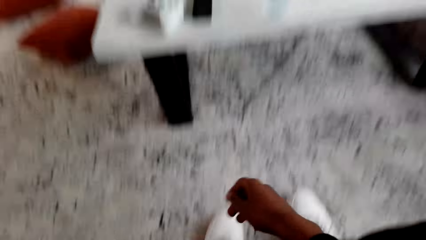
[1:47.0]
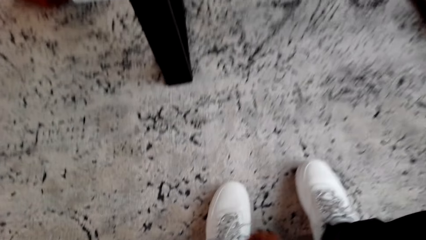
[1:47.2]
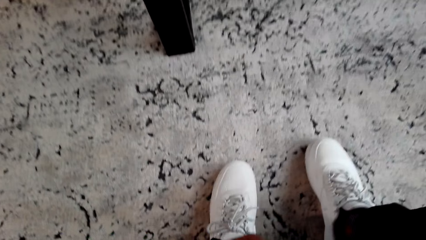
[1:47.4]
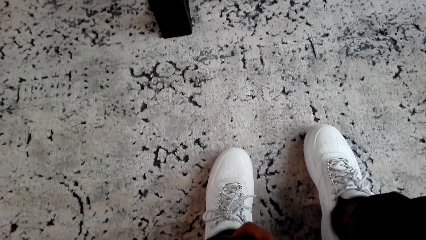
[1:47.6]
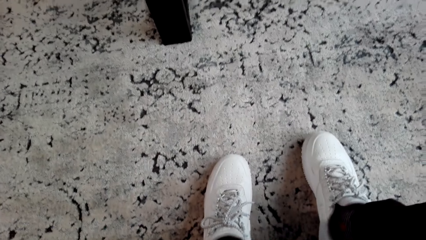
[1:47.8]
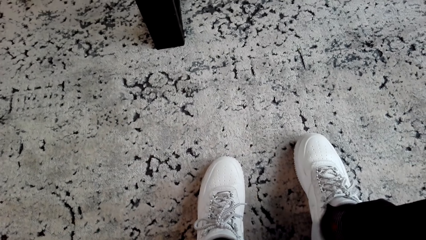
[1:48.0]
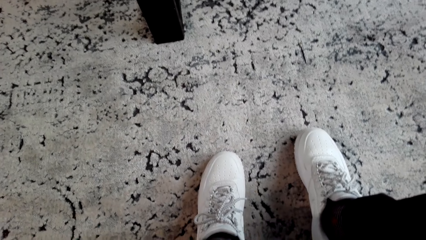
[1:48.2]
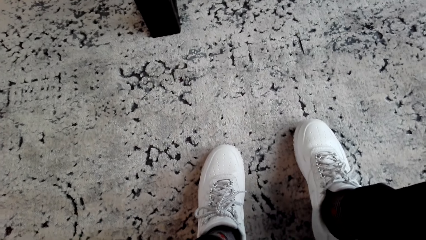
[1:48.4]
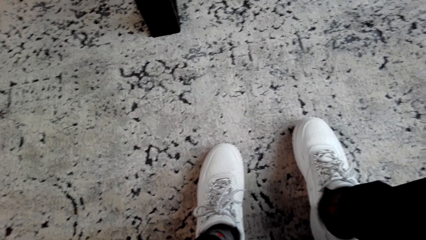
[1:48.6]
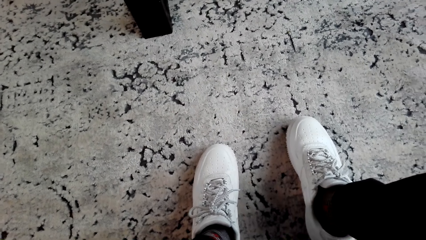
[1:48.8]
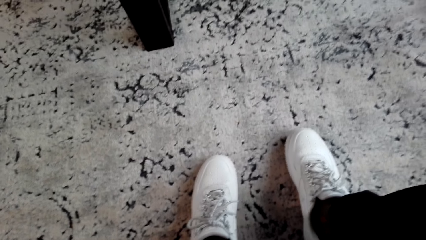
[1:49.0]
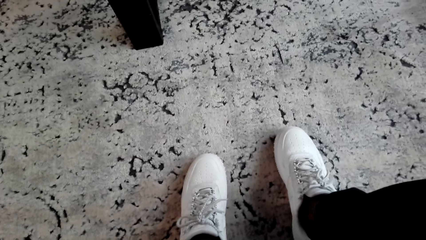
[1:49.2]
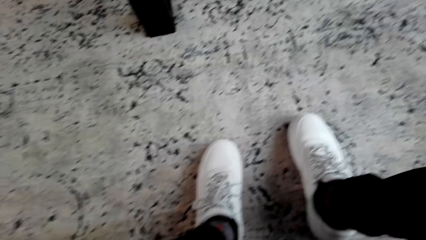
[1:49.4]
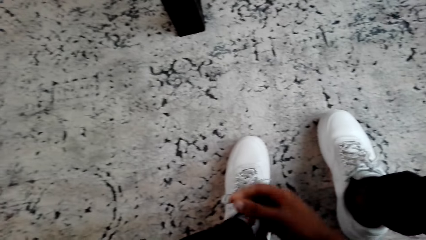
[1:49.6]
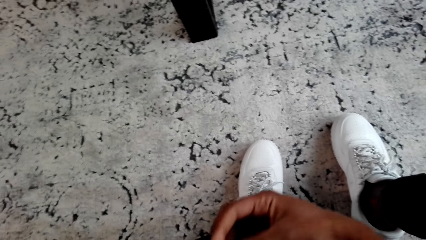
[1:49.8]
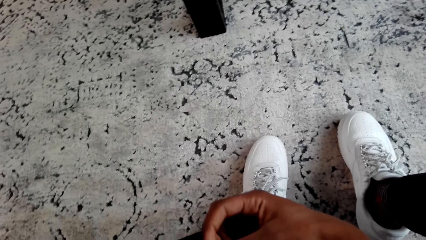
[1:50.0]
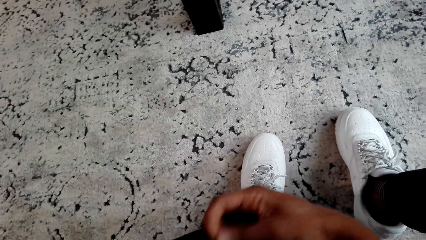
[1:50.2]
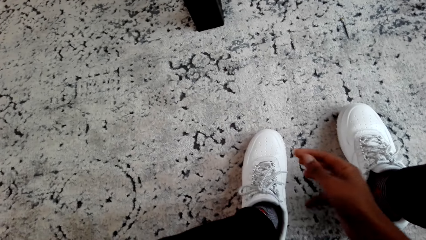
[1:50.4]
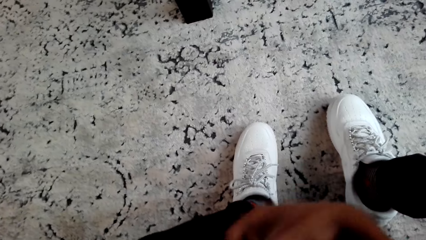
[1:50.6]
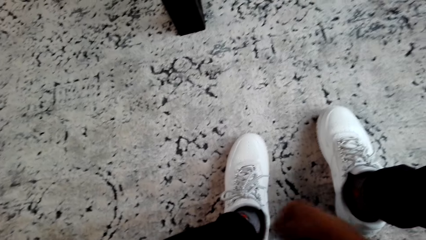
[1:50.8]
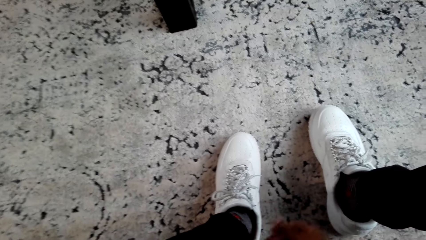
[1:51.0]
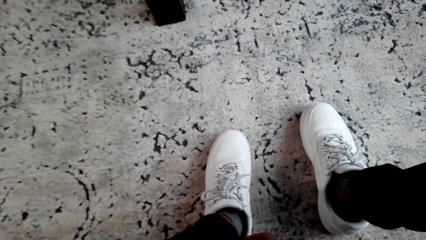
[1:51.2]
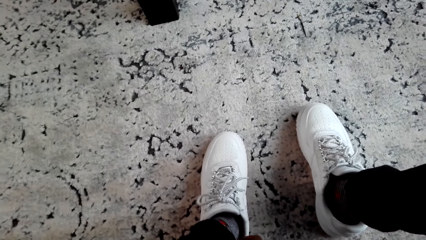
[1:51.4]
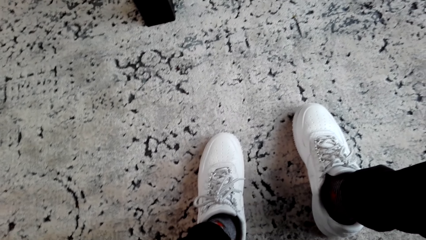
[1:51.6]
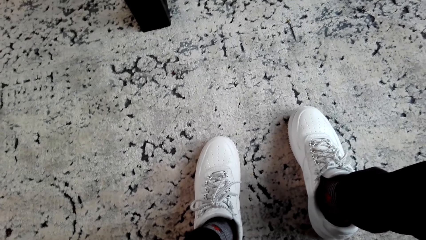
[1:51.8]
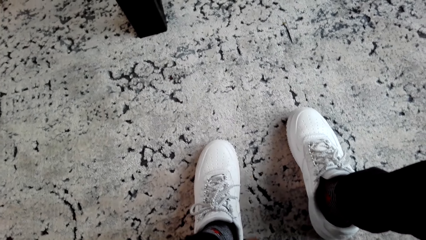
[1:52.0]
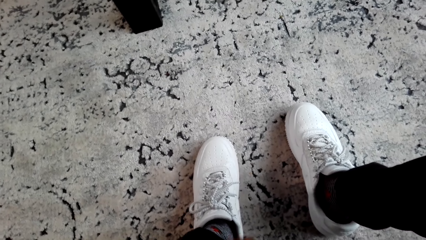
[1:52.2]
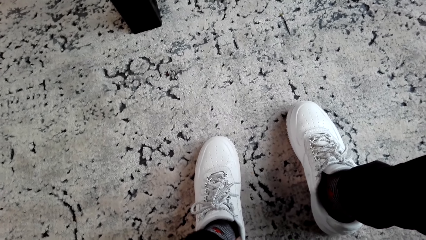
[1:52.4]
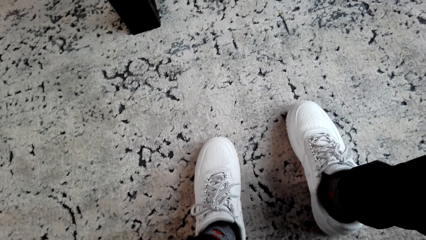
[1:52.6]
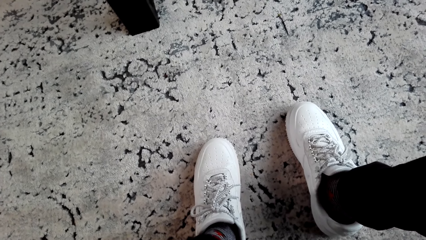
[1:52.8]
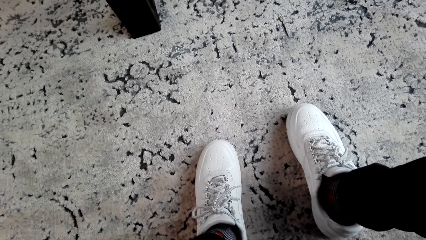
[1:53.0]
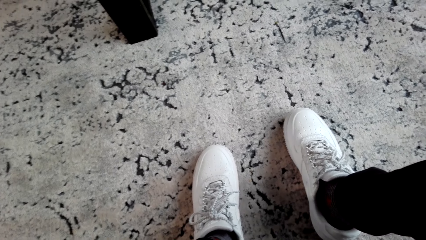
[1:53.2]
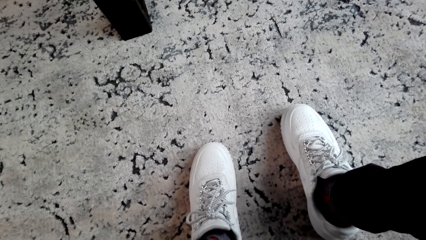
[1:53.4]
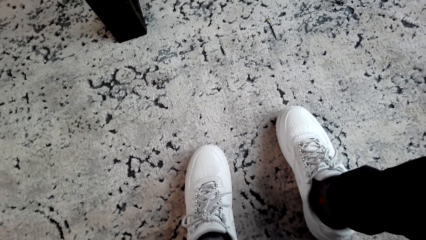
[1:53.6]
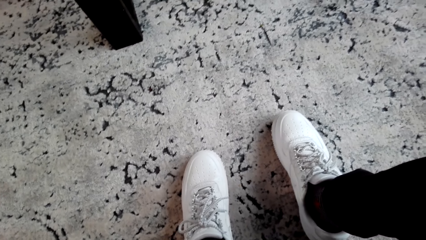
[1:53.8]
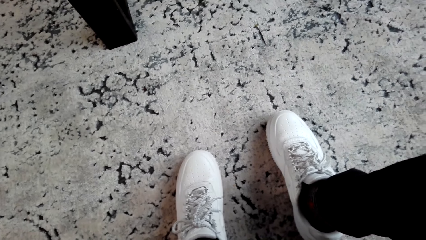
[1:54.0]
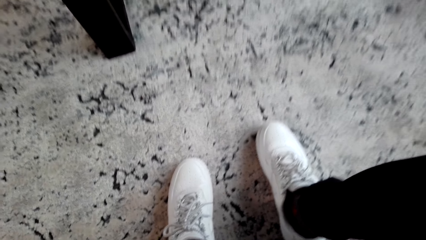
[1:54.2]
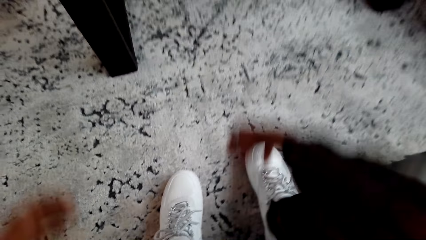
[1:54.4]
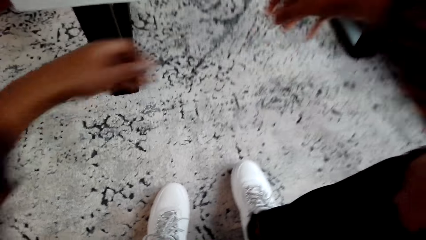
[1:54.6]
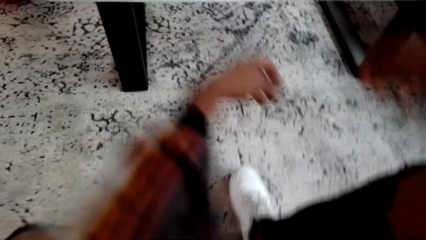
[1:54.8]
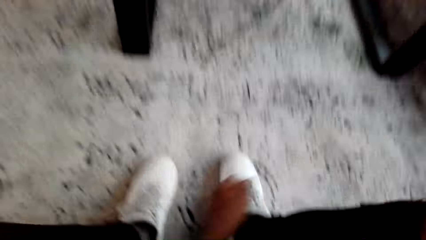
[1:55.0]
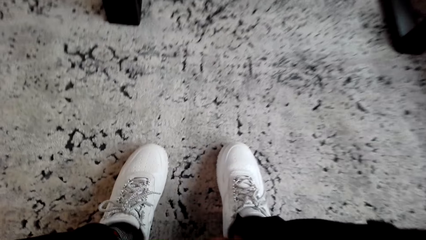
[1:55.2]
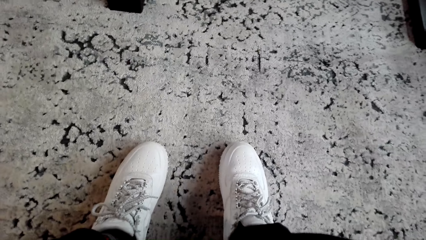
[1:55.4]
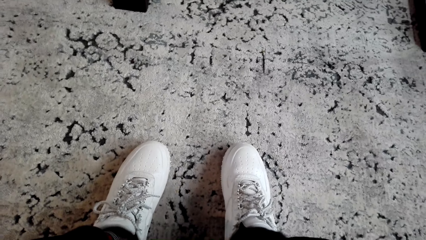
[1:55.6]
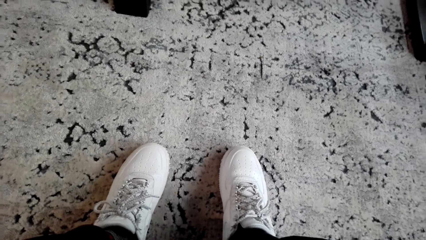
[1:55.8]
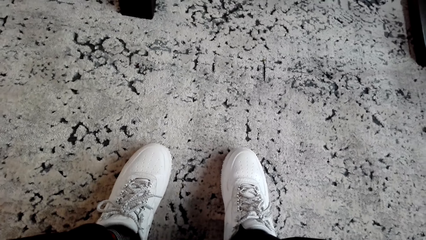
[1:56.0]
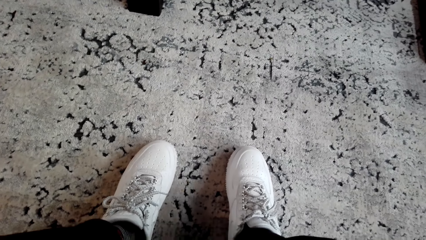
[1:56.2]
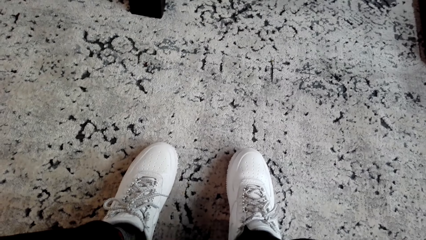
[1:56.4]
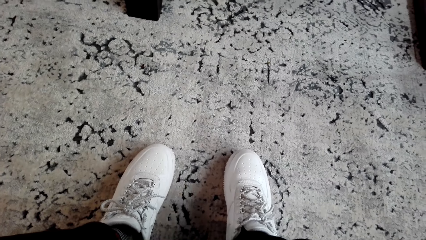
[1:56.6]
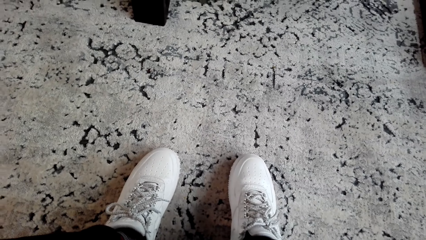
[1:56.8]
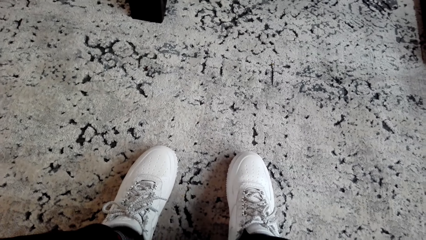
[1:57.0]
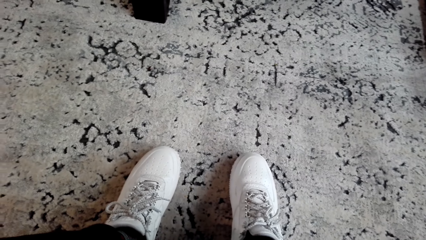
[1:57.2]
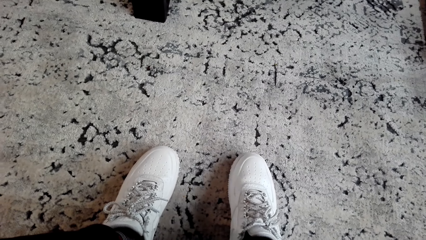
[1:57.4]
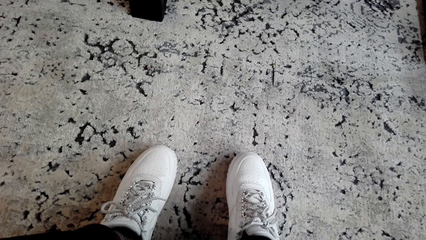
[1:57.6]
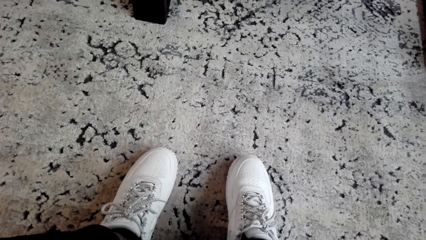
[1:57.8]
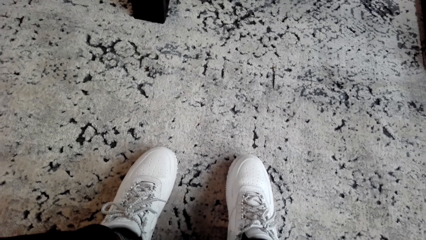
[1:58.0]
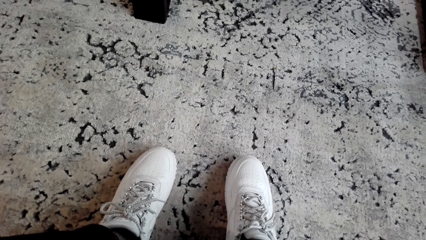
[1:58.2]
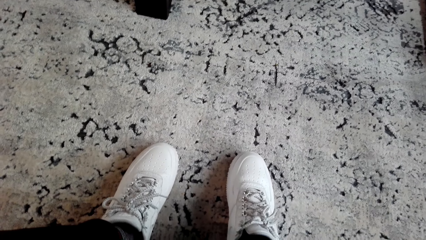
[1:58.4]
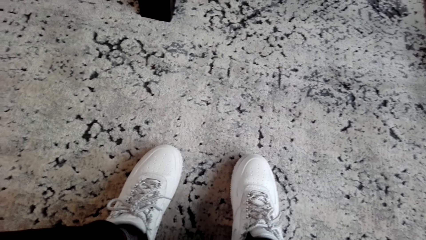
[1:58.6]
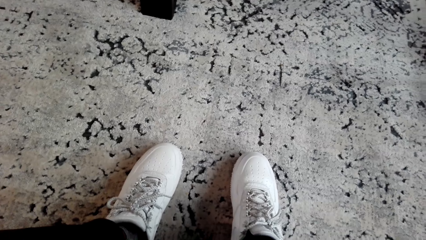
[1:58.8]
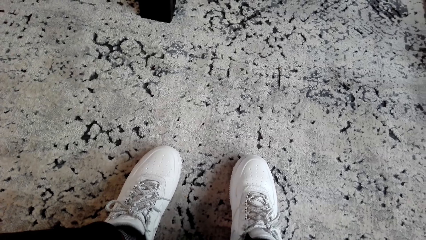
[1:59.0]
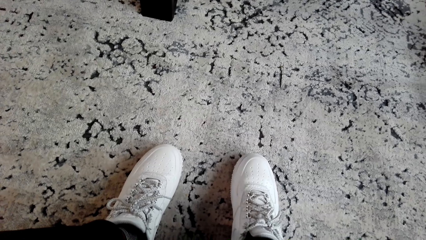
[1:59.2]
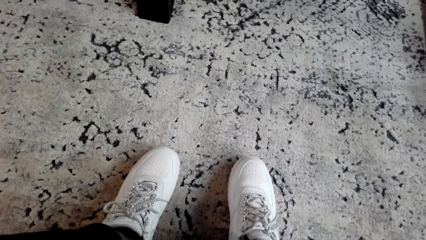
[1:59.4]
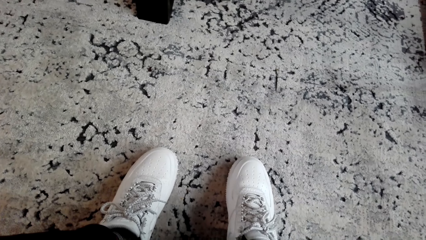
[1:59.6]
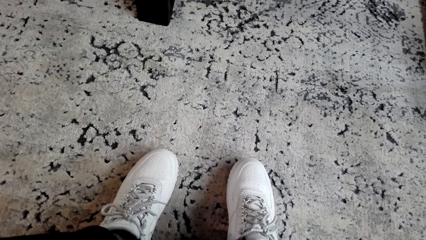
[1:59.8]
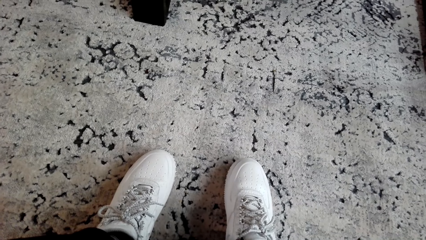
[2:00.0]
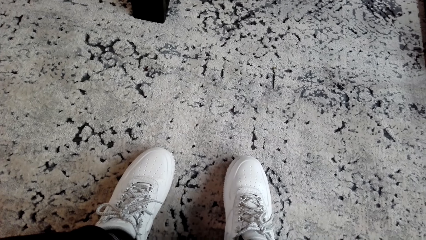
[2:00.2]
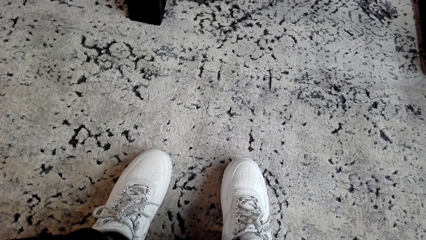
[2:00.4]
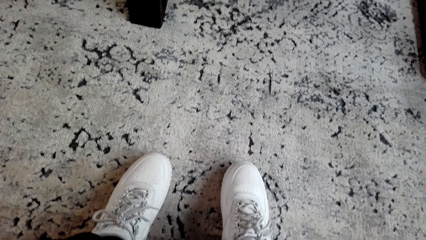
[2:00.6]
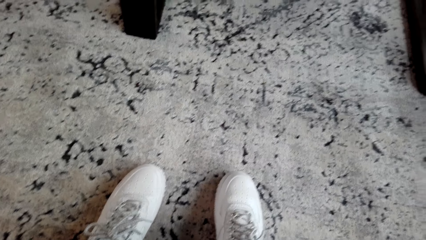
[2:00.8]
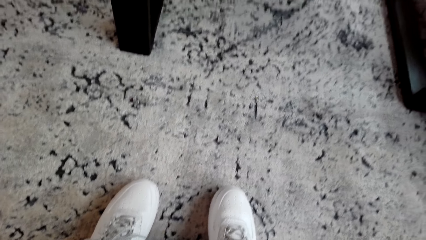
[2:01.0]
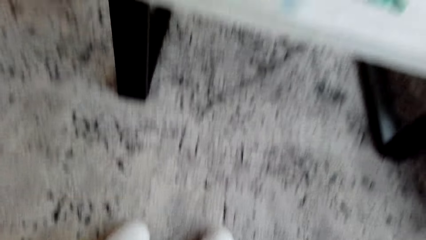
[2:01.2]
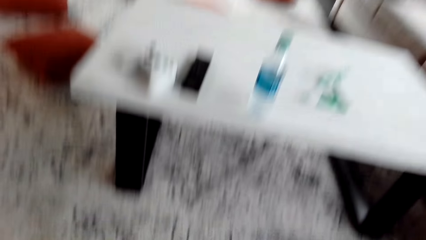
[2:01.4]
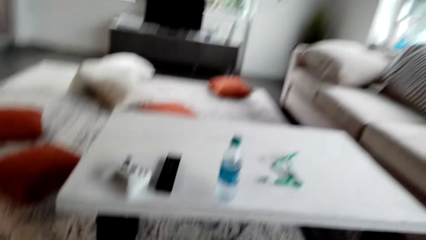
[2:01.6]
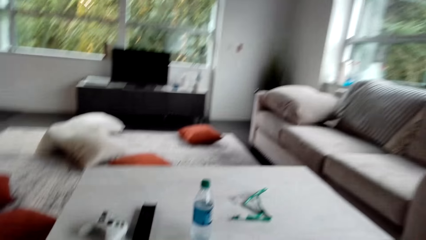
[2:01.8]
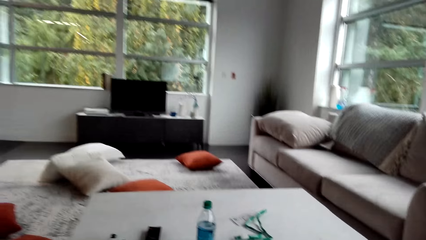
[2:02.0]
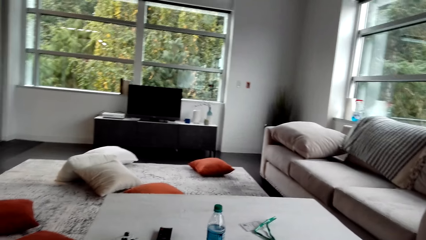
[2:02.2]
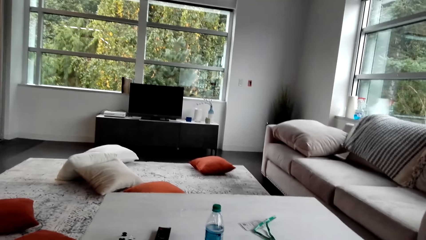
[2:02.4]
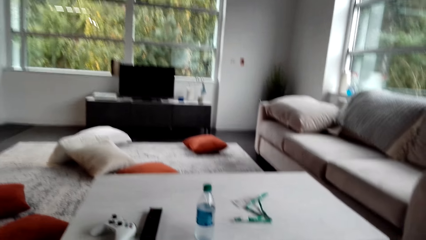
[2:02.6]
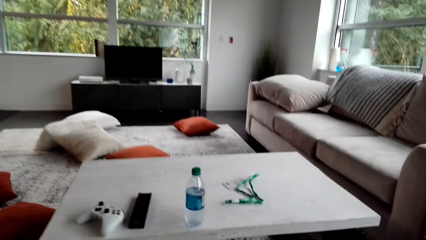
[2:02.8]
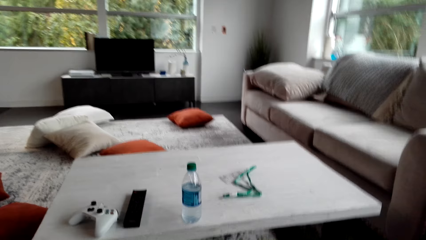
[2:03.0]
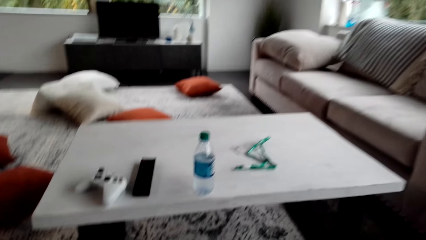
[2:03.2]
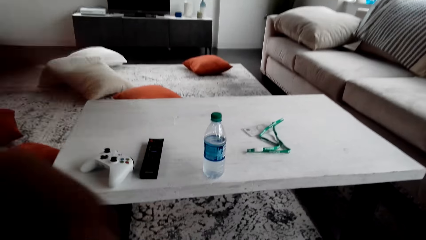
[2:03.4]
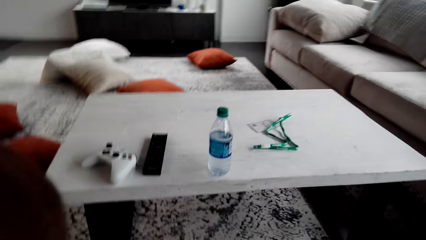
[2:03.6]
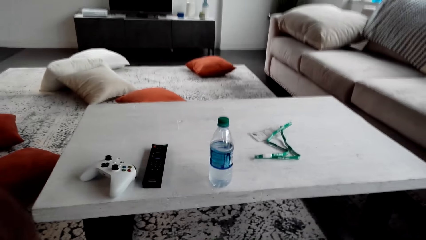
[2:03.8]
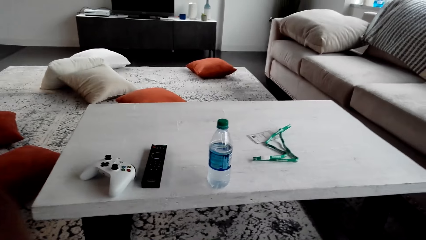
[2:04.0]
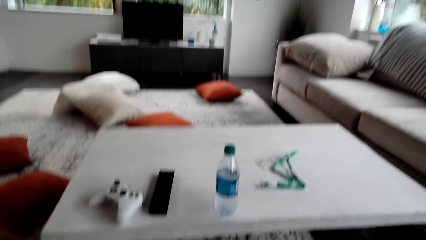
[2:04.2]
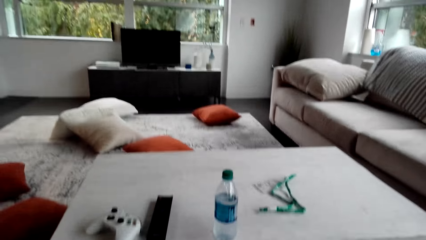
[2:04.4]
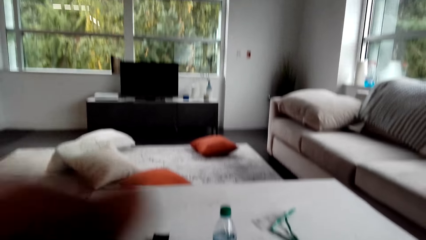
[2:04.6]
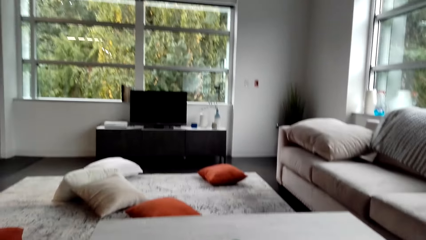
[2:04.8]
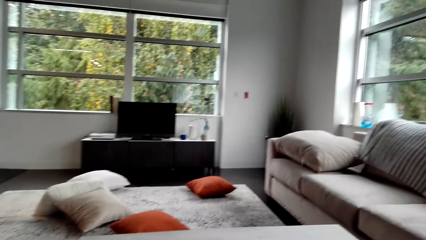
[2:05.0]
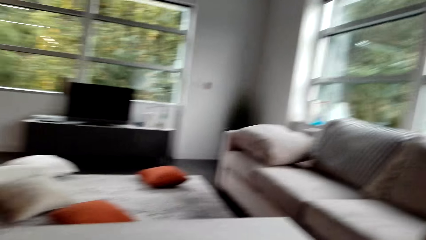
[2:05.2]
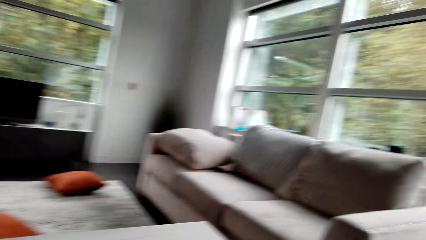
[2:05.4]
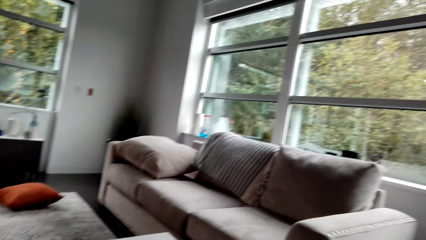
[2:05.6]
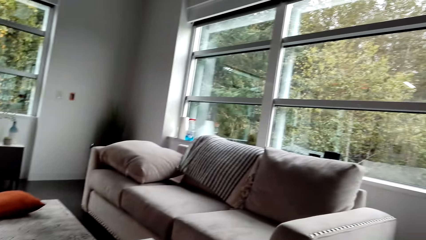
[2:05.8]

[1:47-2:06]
The camera wearer looks at the shoes. He folds his trousers. He looks around.
